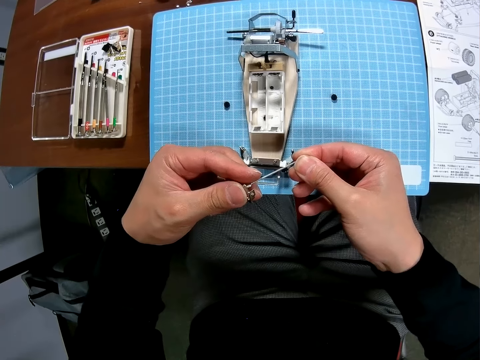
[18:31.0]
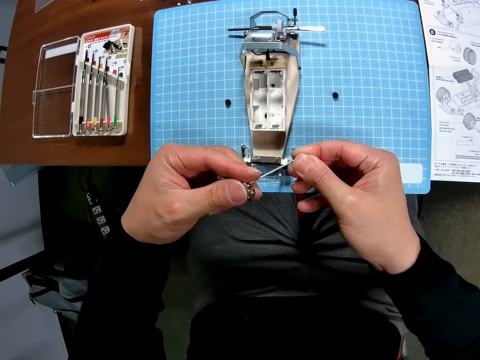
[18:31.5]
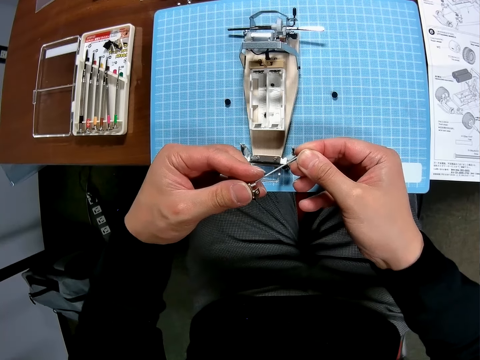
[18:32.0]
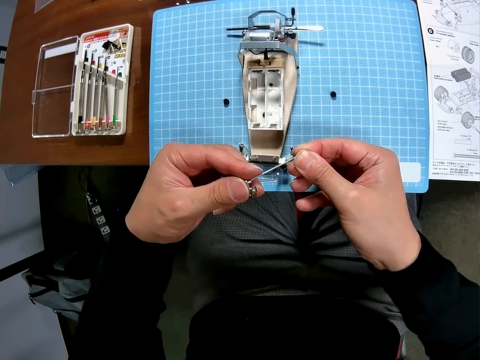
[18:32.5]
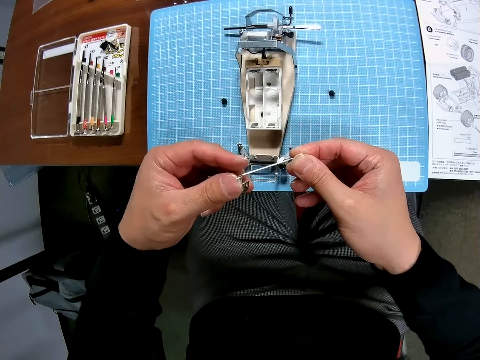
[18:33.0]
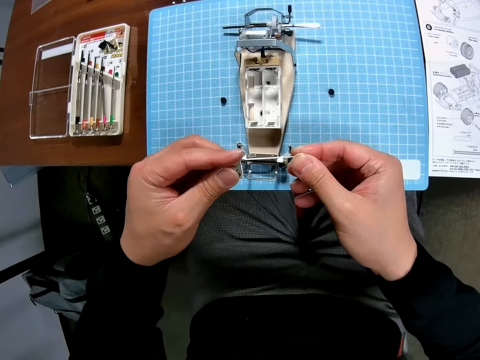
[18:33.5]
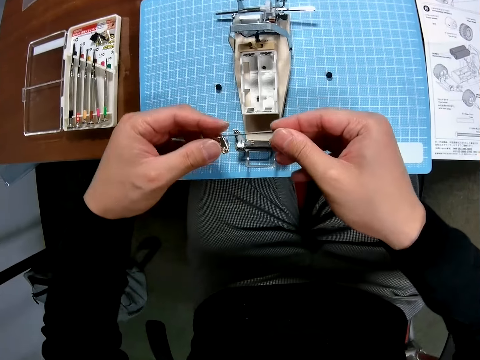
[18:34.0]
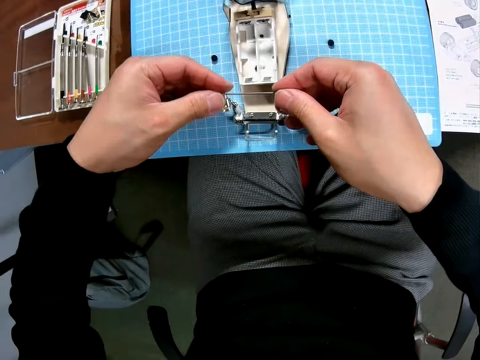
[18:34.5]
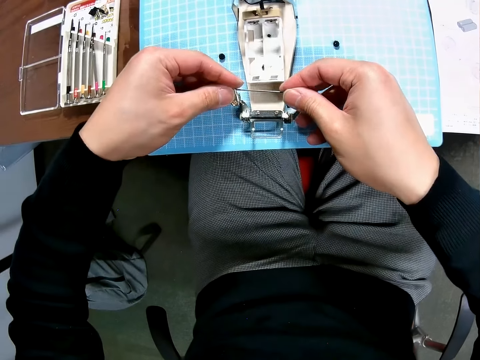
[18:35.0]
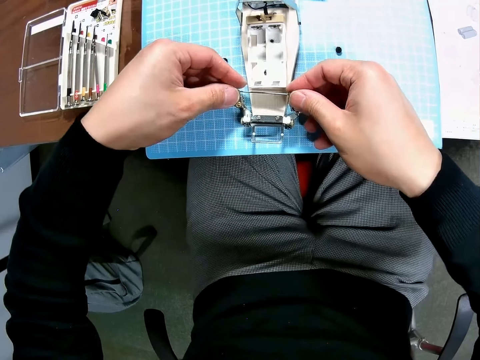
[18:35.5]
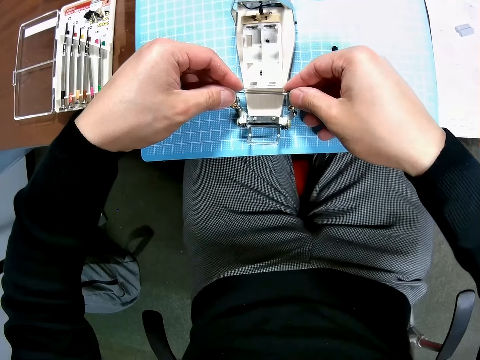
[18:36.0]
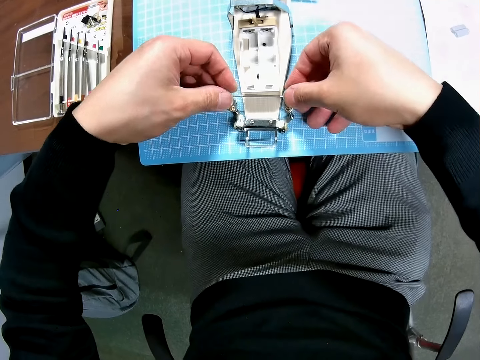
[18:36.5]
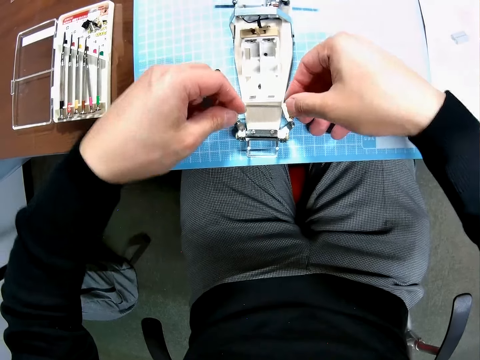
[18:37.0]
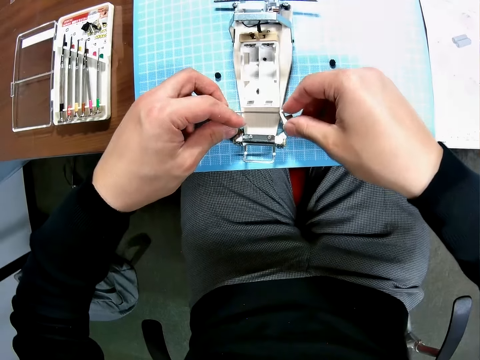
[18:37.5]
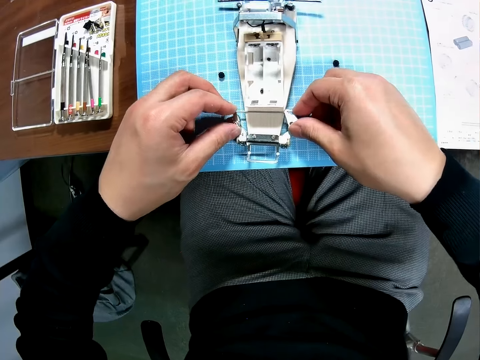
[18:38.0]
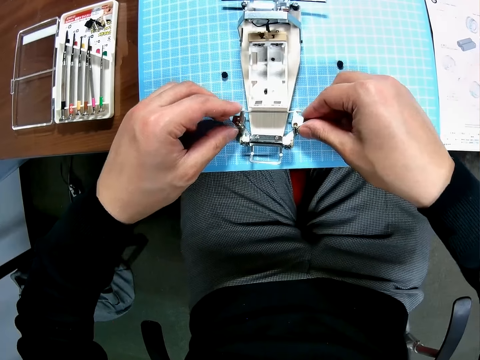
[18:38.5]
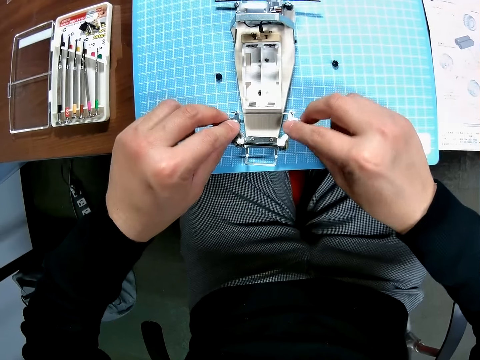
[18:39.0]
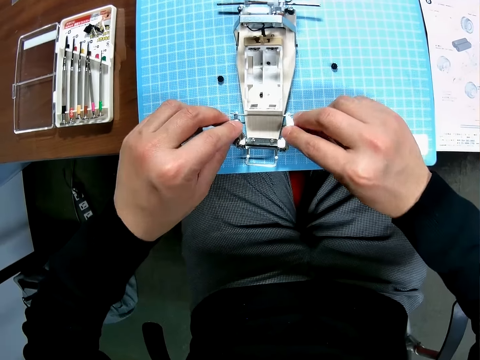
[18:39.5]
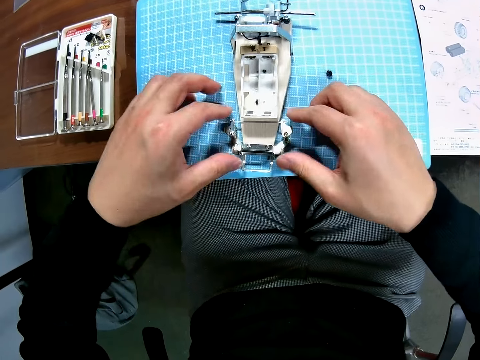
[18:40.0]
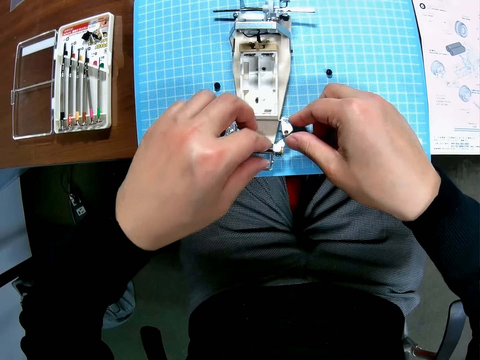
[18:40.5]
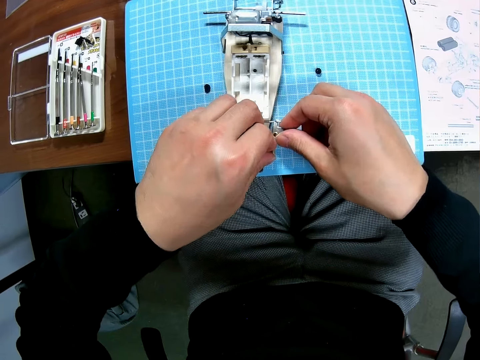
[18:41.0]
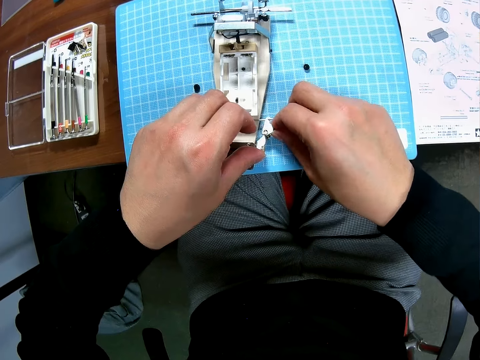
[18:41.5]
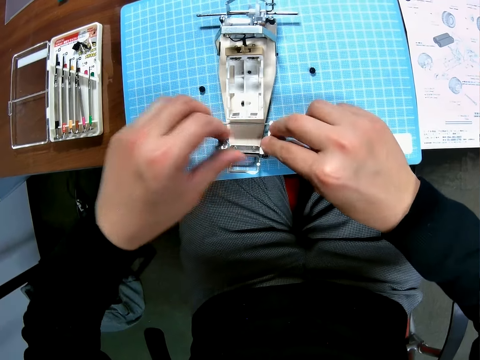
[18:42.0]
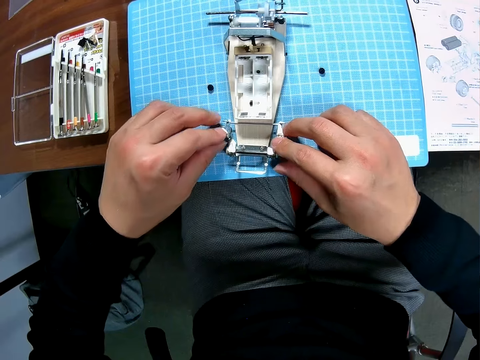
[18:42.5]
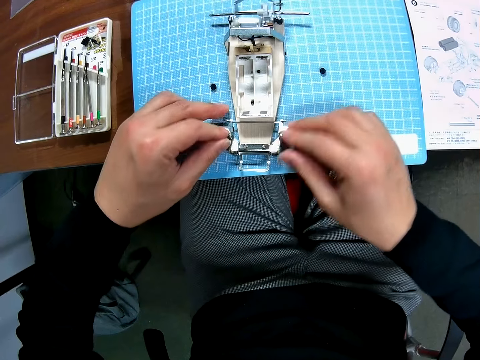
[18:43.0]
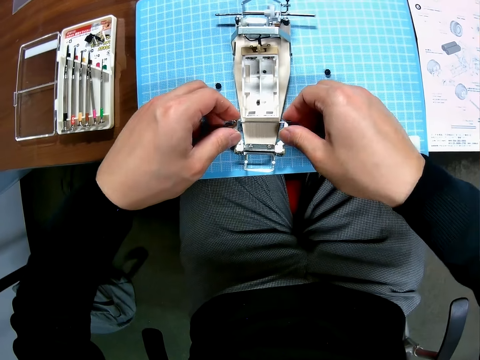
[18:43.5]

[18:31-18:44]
The camera wearer fixes the wire on the toy car.

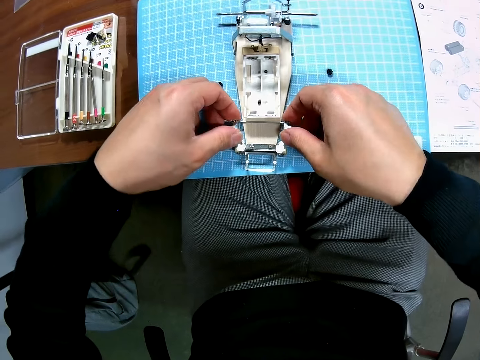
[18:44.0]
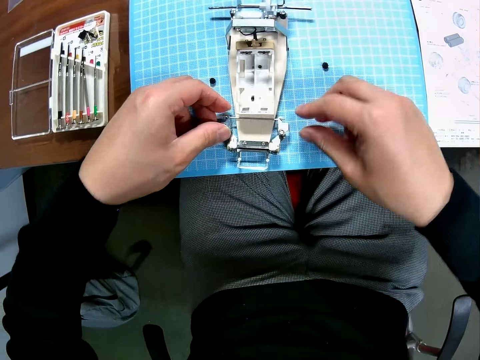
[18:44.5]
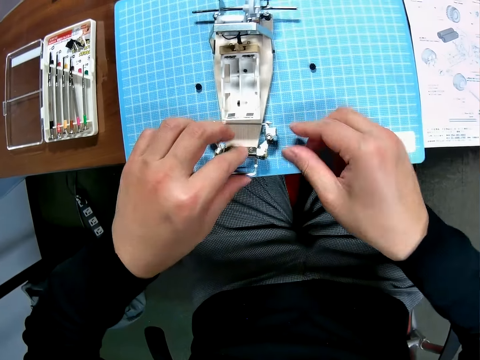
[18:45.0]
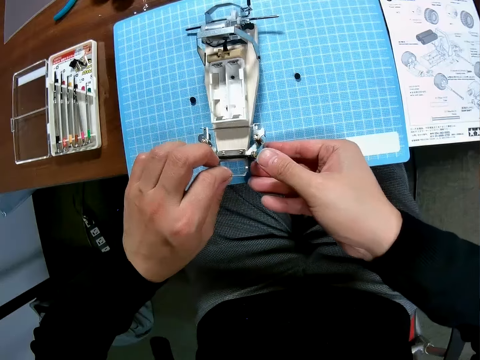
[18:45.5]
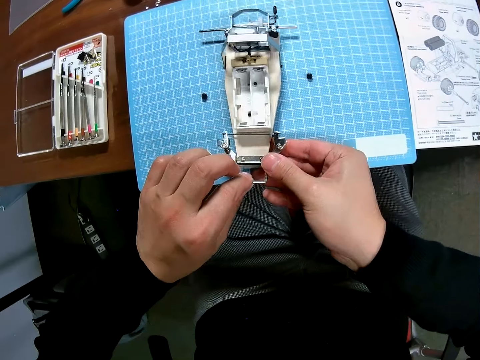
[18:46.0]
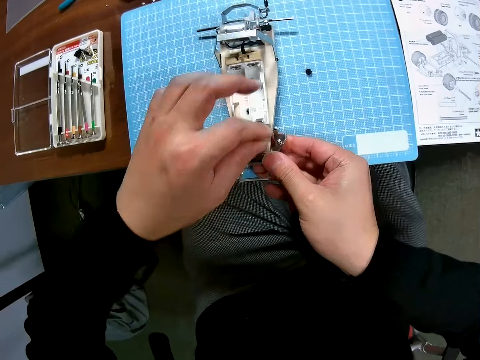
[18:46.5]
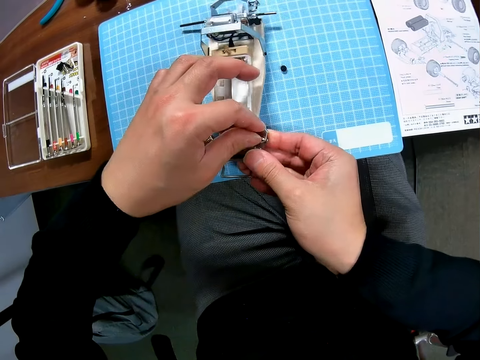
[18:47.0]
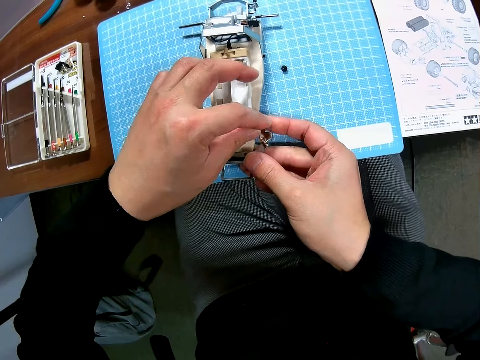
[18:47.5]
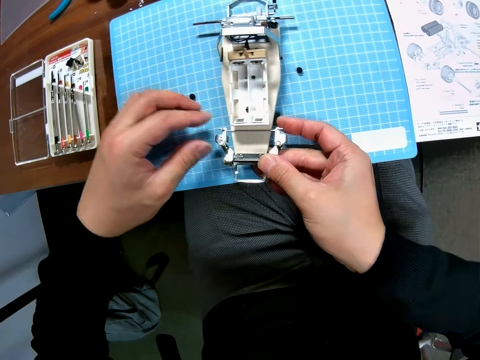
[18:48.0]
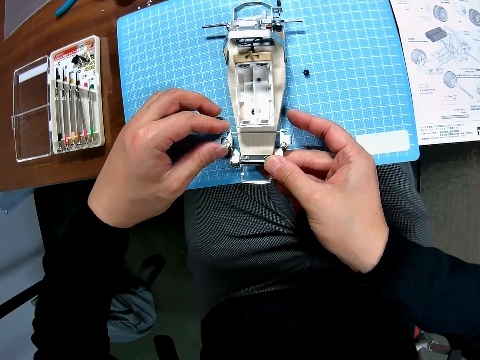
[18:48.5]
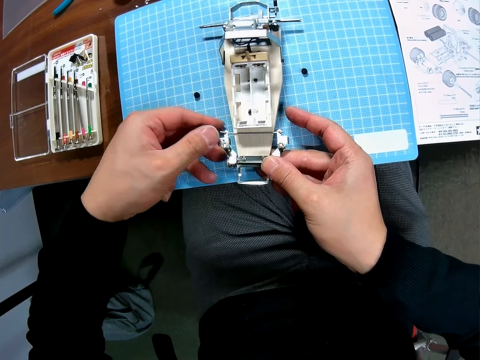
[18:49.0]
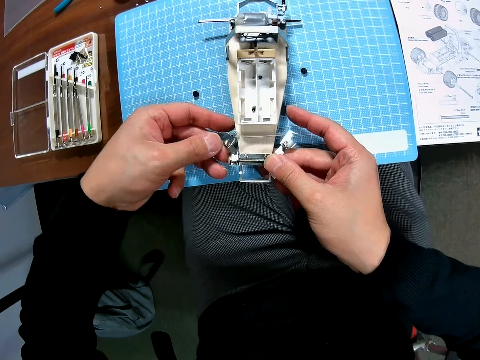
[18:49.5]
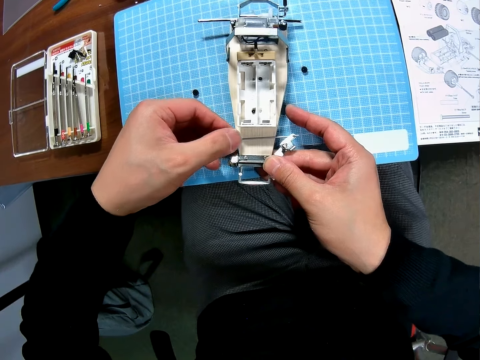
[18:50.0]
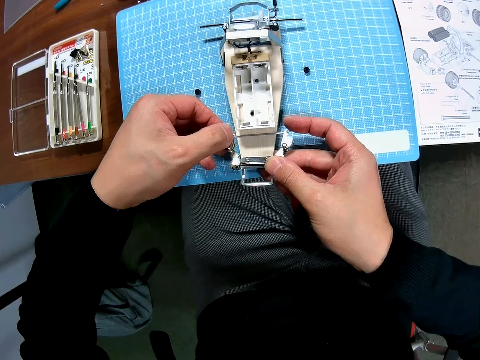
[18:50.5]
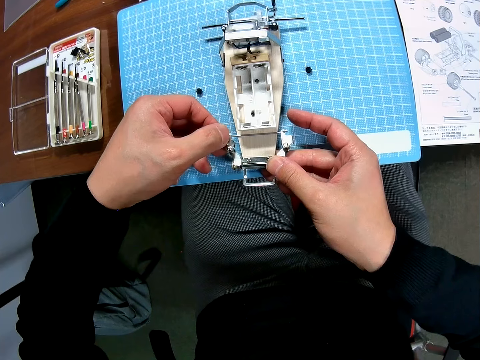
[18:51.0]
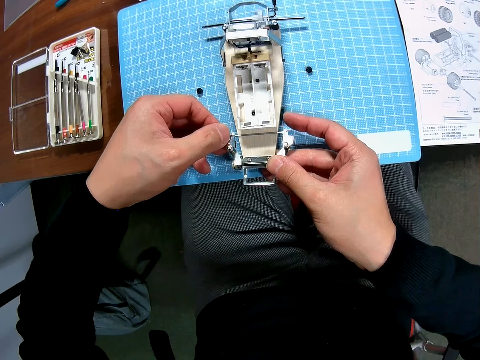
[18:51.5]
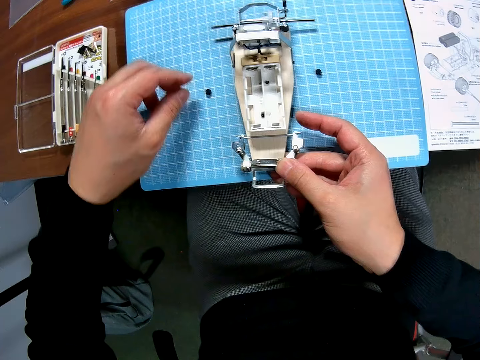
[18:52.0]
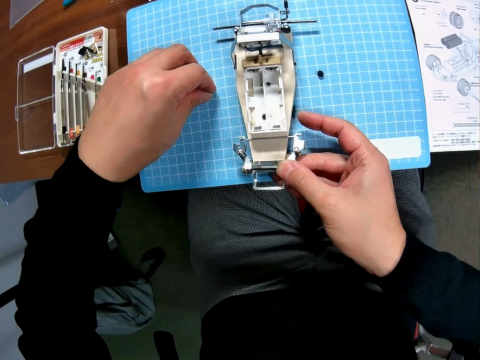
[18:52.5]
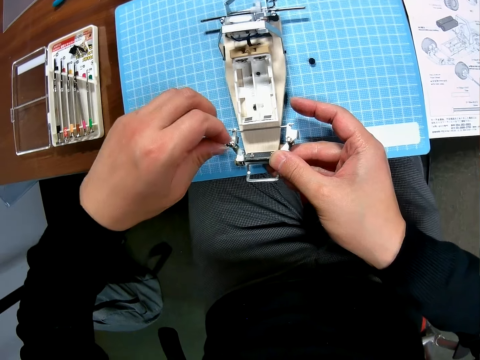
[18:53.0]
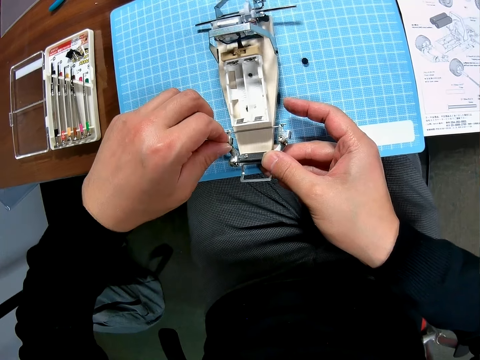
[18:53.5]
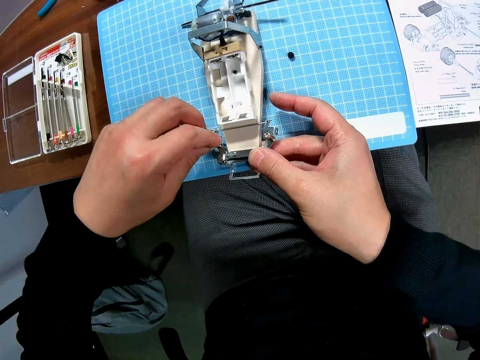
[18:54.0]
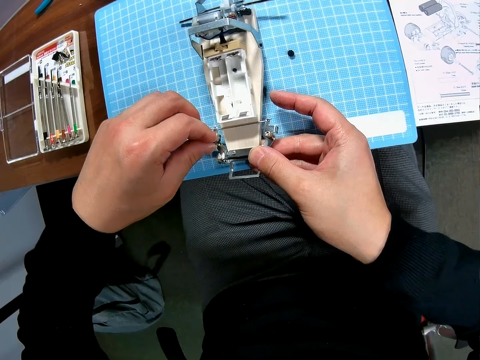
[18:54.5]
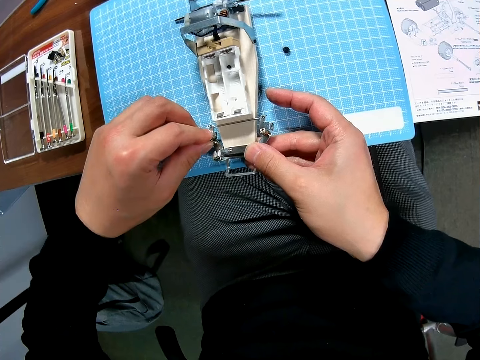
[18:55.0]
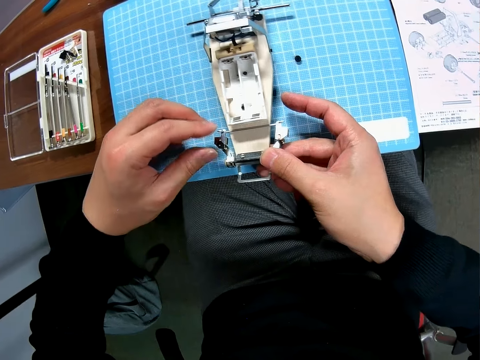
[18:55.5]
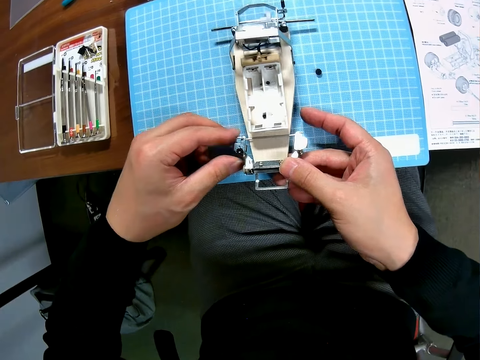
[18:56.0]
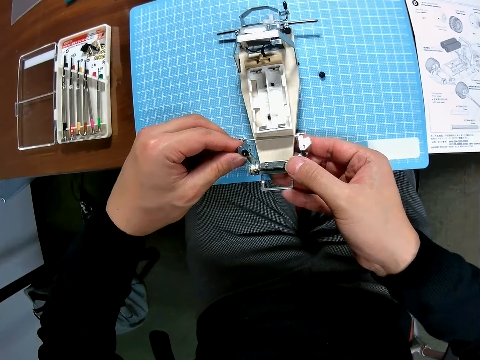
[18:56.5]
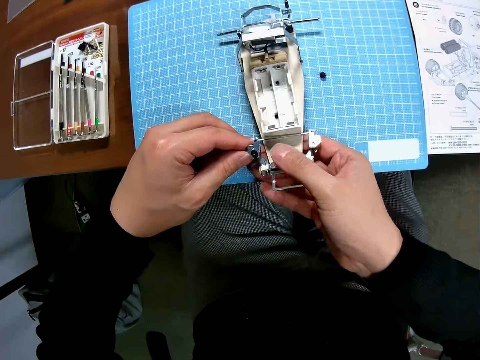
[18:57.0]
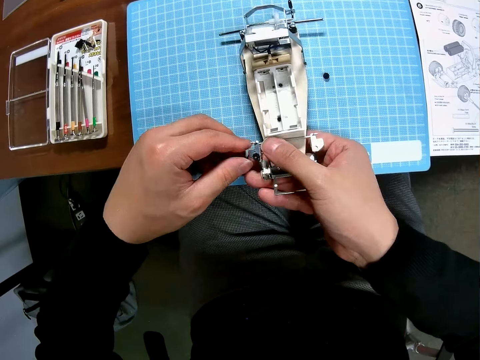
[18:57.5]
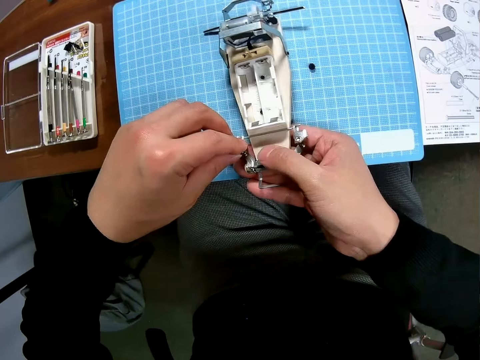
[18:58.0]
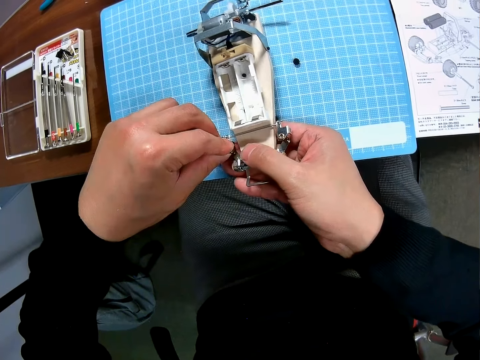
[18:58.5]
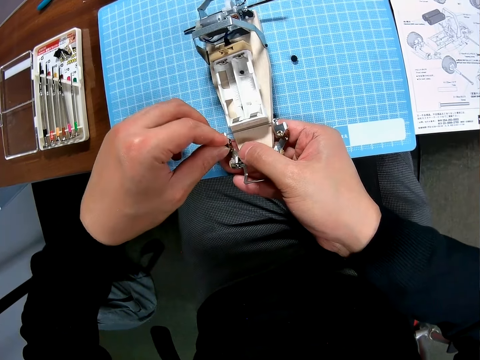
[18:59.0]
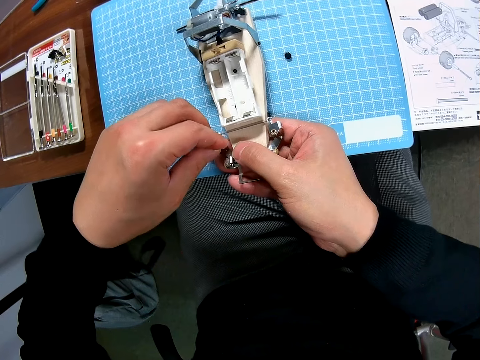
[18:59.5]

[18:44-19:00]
The camera wearer makes the toy car. They take the nut placed on the table. They fix the nut on the toy car. They fix the toy car.
